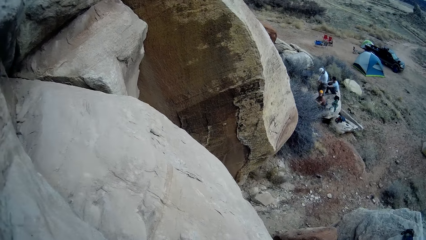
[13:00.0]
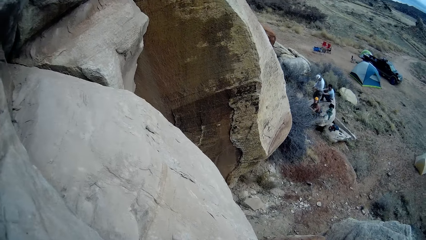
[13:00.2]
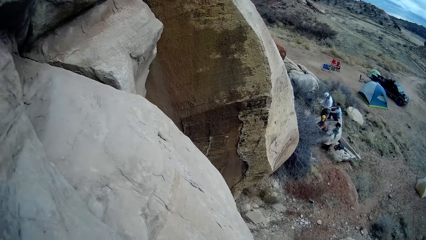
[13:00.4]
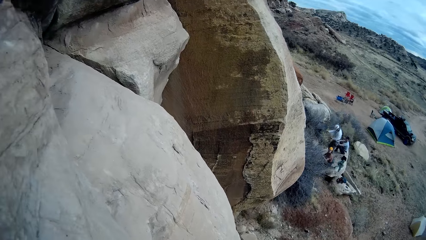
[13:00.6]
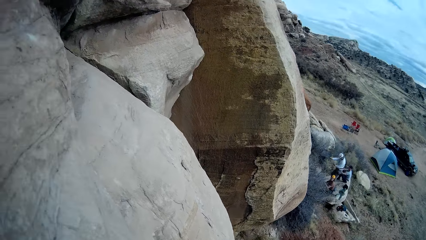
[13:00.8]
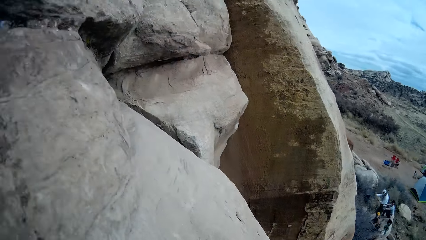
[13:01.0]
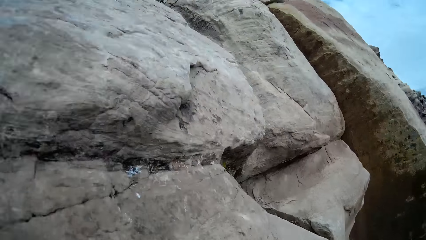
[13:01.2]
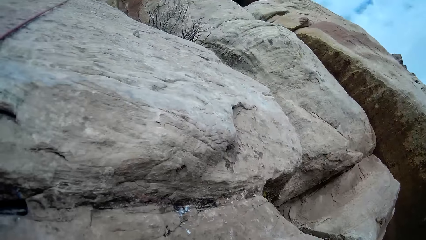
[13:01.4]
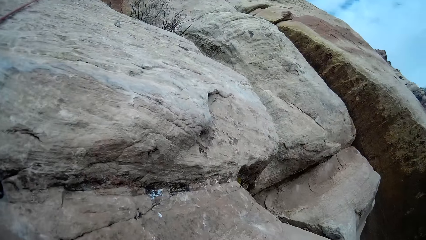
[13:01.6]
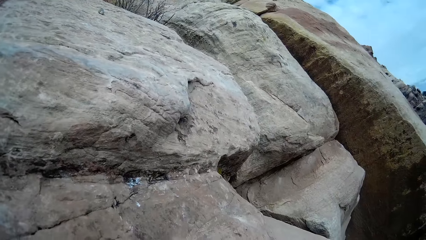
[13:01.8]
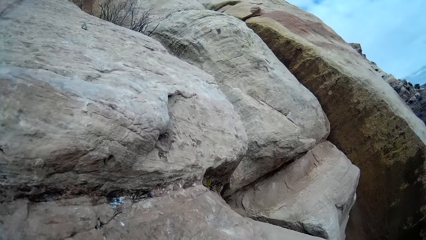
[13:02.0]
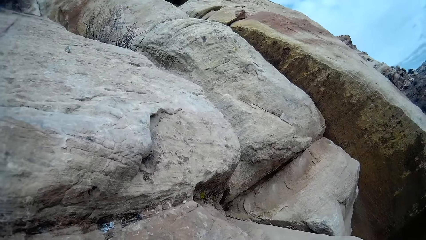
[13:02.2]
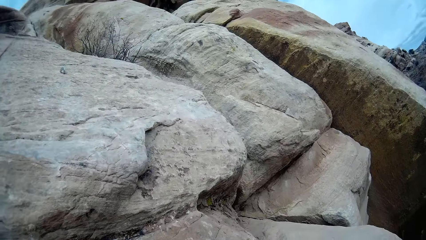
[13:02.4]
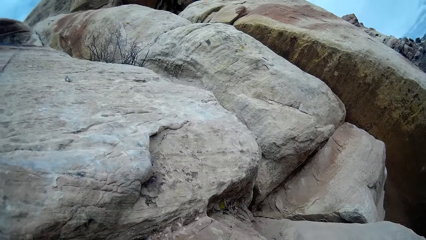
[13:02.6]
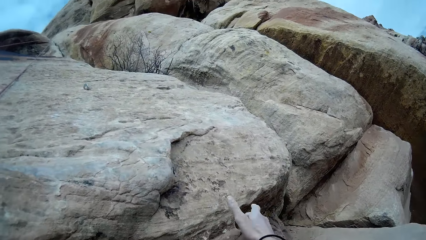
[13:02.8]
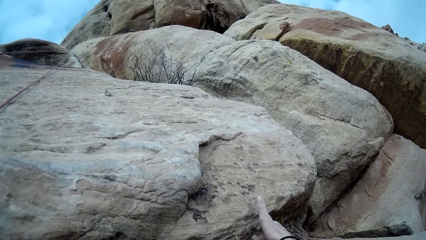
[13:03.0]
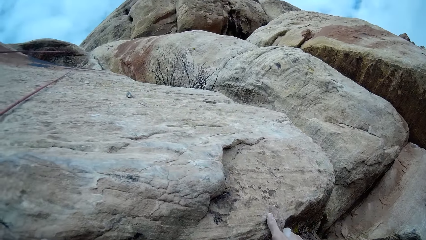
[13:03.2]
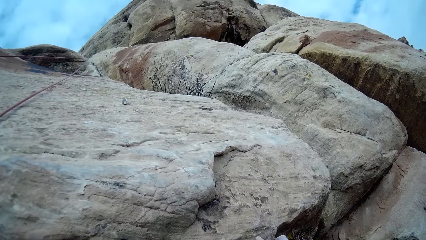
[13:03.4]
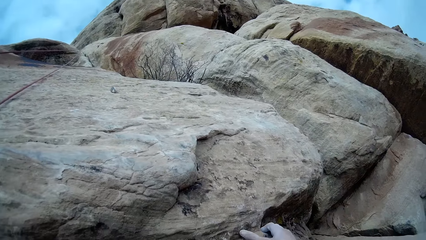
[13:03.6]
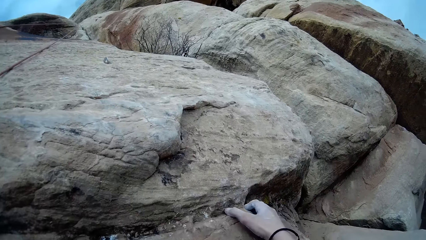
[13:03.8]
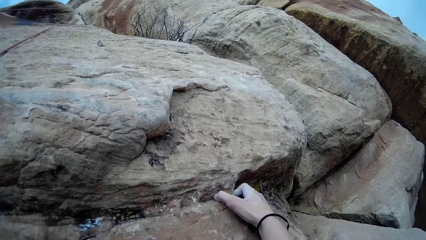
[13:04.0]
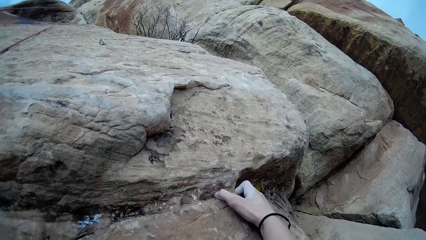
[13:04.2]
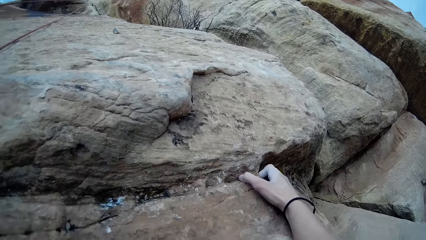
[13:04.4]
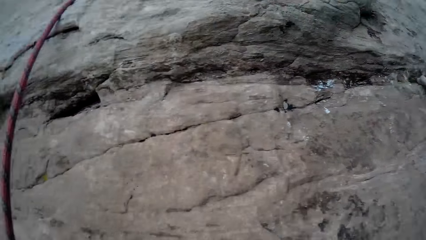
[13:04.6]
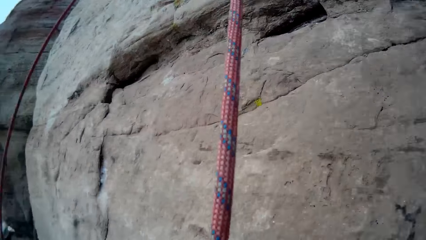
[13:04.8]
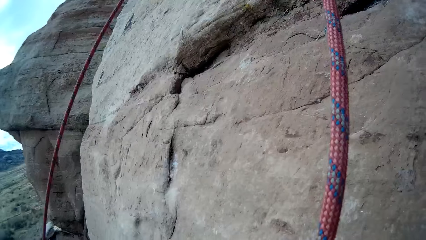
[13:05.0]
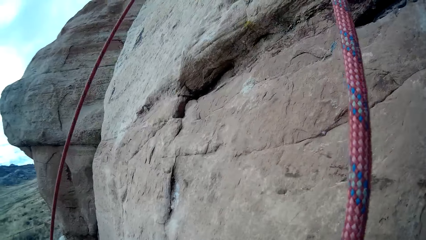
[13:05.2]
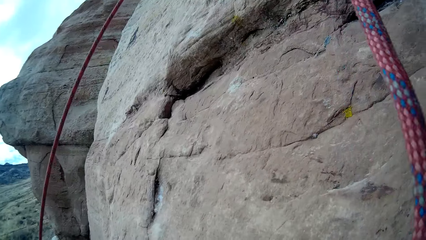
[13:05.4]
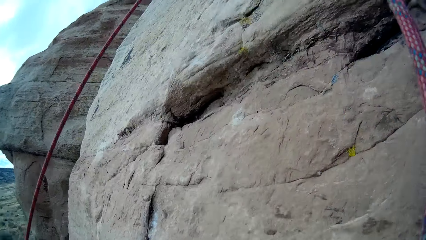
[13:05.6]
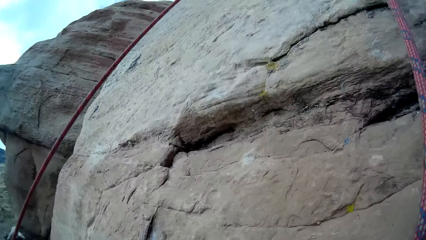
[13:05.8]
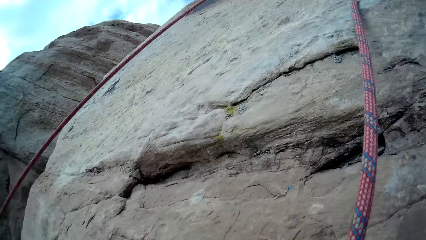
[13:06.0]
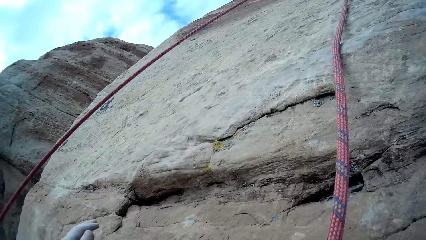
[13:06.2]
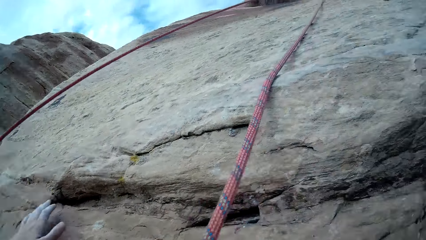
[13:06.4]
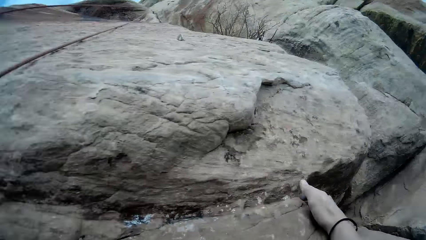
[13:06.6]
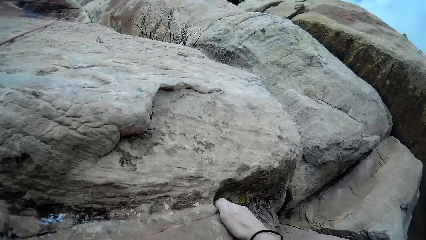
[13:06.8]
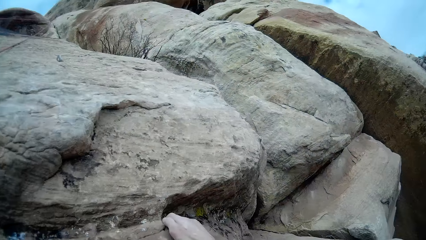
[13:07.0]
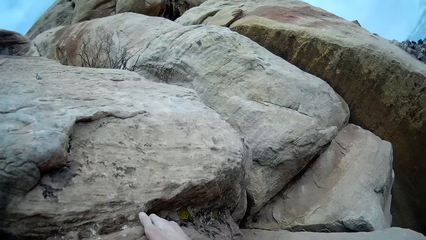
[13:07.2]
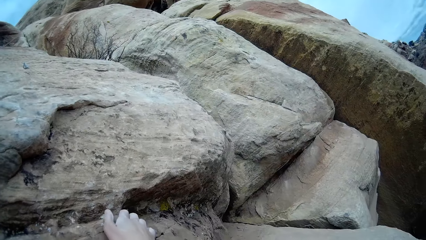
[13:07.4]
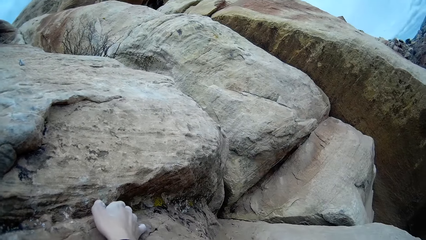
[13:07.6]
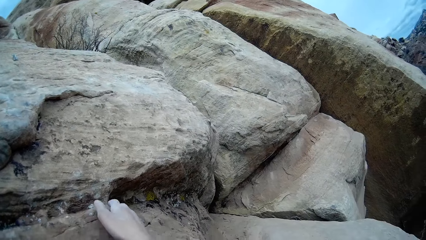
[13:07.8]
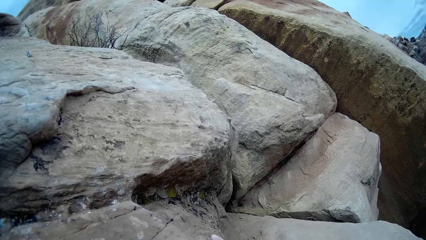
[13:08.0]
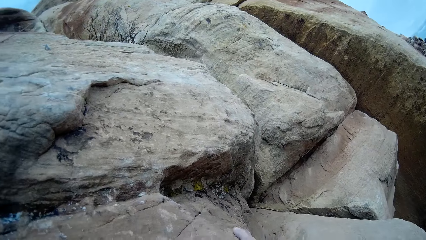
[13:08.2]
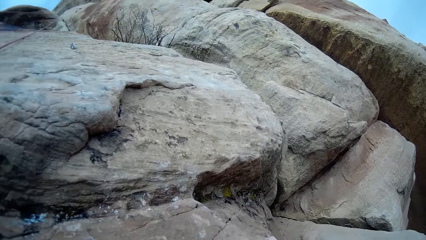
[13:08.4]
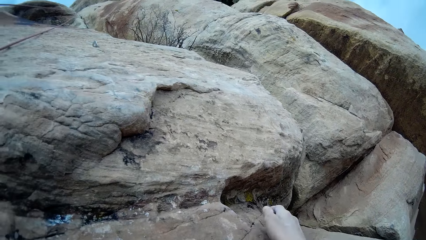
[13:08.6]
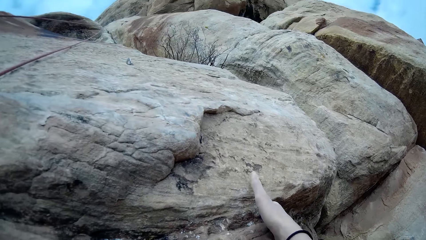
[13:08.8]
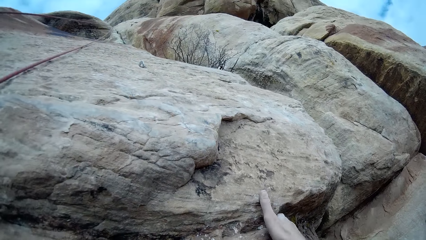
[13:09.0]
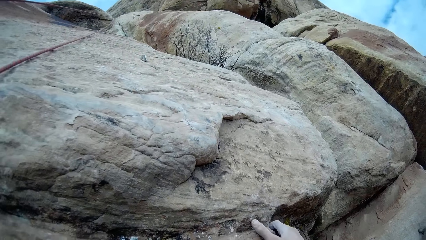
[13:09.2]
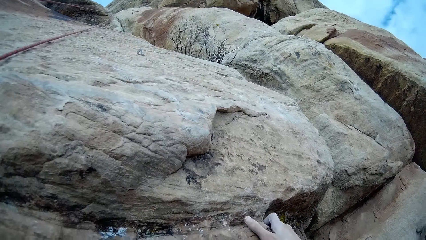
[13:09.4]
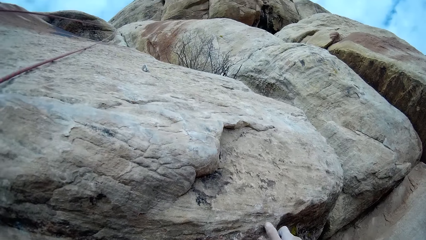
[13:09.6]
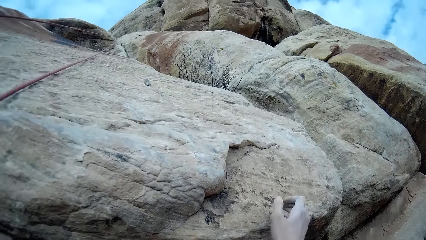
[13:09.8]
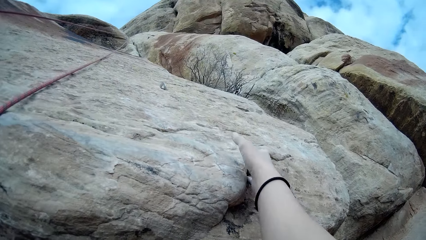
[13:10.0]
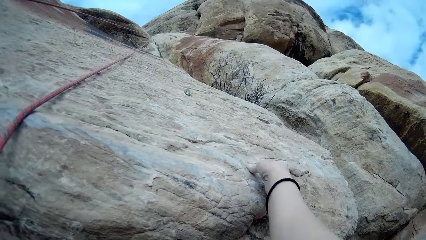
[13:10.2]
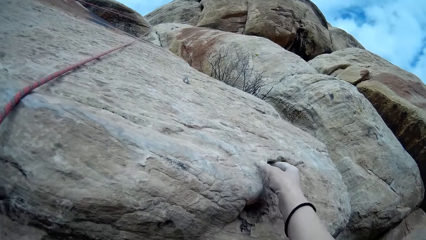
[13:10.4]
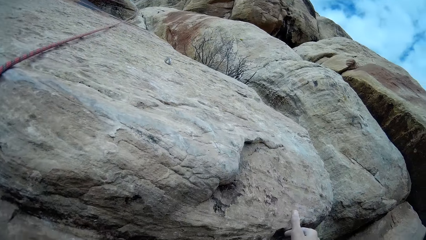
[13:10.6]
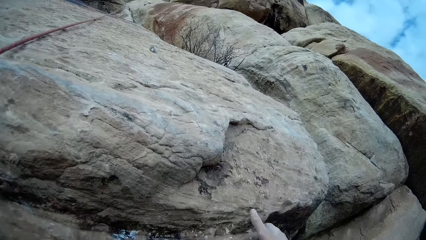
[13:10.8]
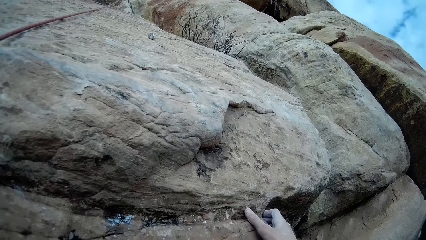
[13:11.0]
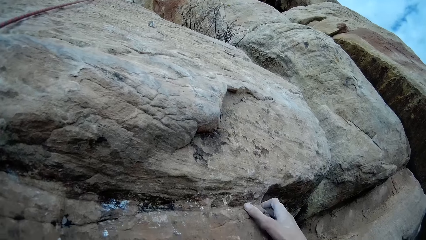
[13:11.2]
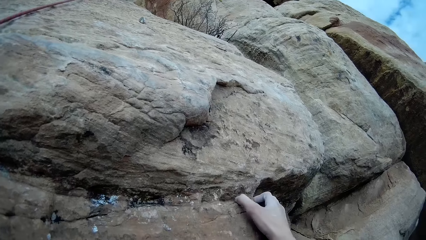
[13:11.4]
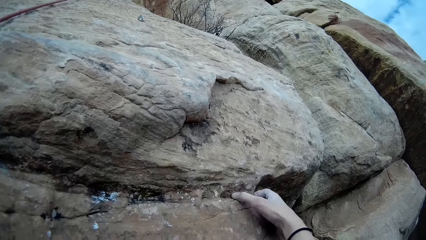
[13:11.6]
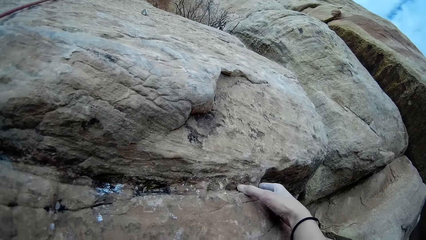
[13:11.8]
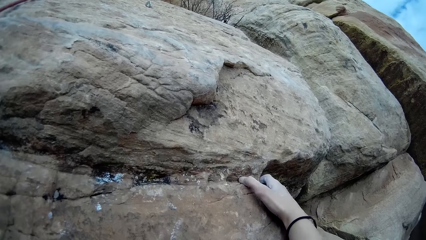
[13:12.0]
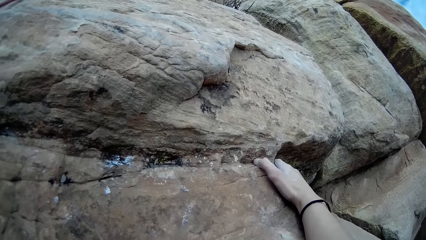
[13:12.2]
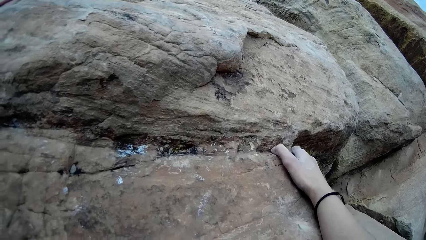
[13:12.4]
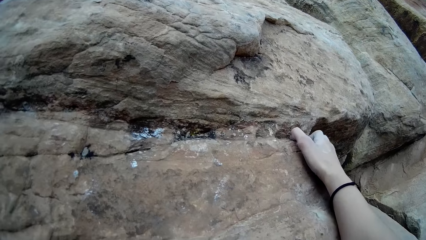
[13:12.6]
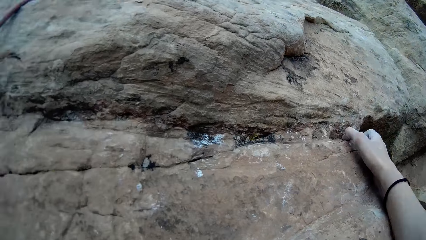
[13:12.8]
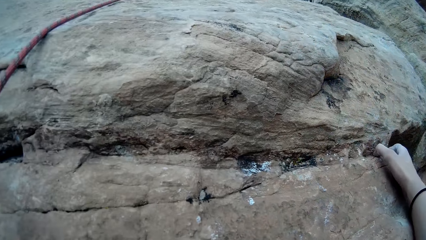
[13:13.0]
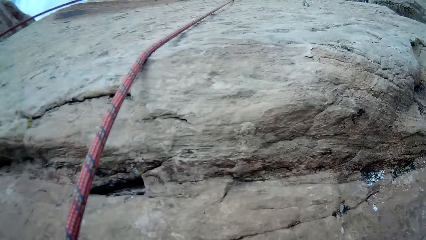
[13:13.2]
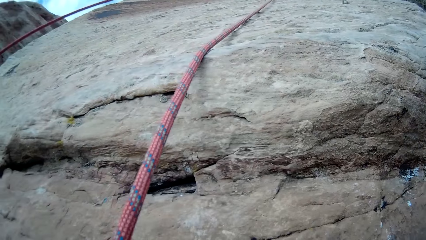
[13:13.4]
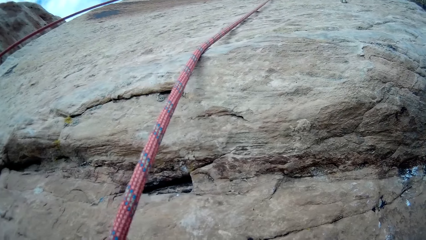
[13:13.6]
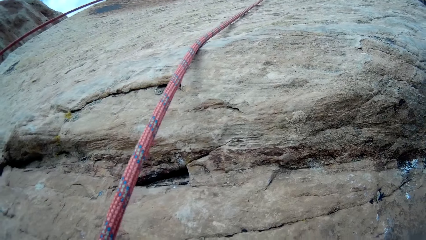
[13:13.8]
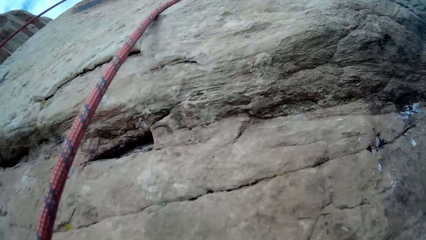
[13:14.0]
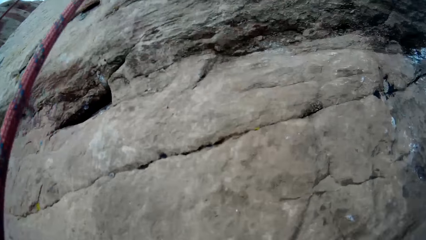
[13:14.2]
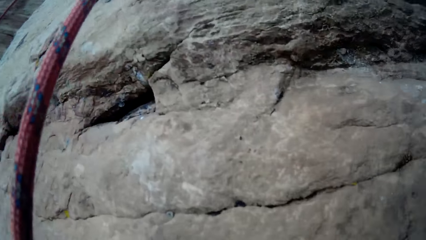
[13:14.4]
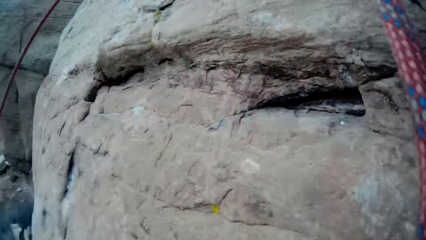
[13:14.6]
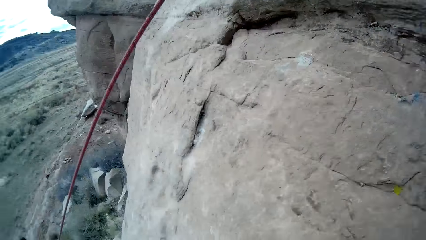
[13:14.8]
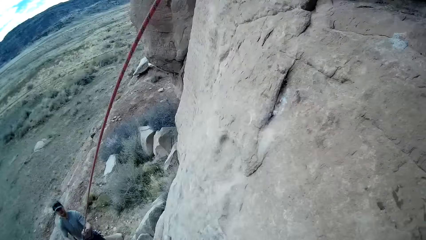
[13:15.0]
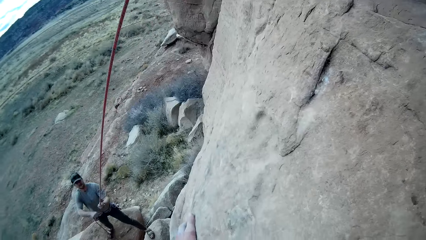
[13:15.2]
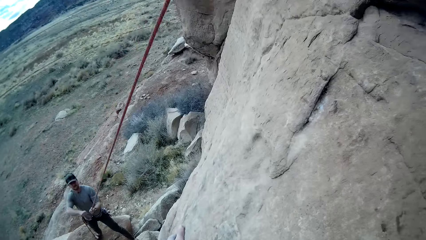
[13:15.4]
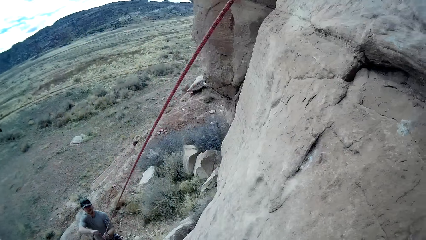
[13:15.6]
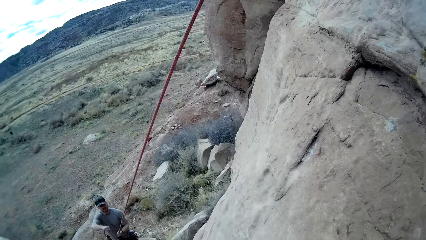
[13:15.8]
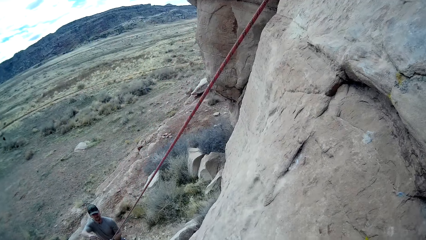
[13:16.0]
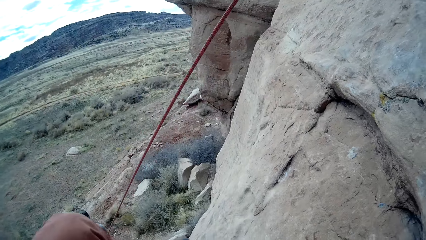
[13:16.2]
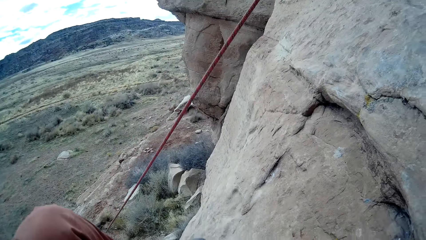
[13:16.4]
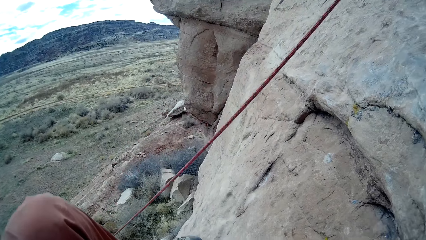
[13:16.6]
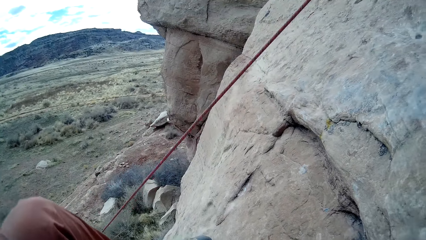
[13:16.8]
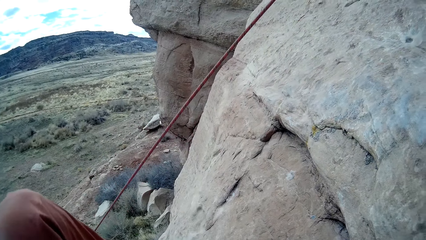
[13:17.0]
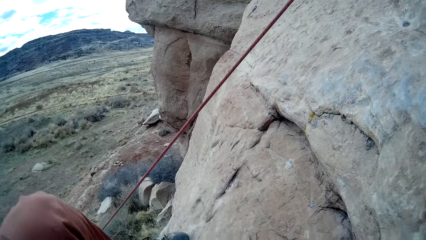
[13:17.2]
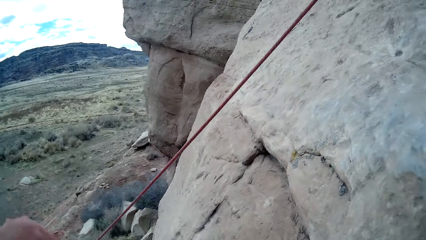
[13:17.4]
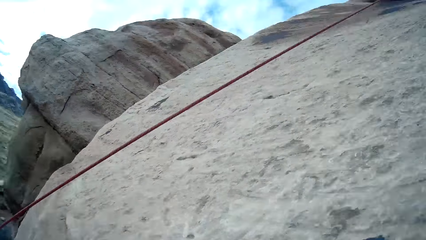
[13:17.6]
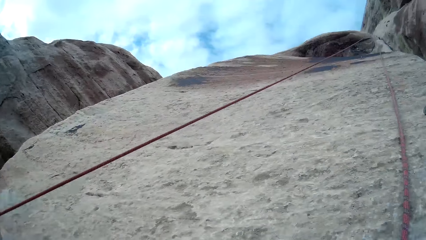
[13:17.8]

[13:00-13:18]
The camera wearer holds the rock. They look around.
